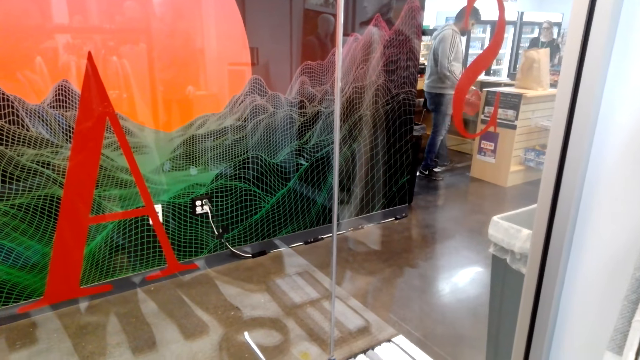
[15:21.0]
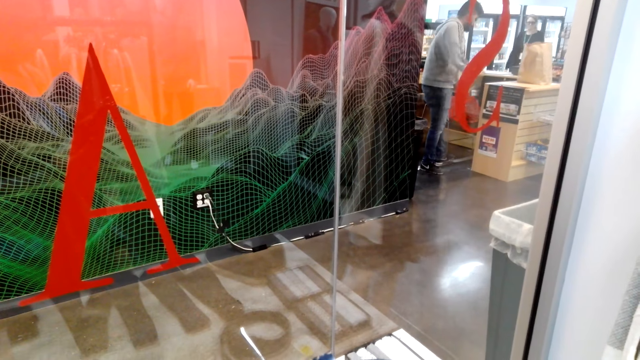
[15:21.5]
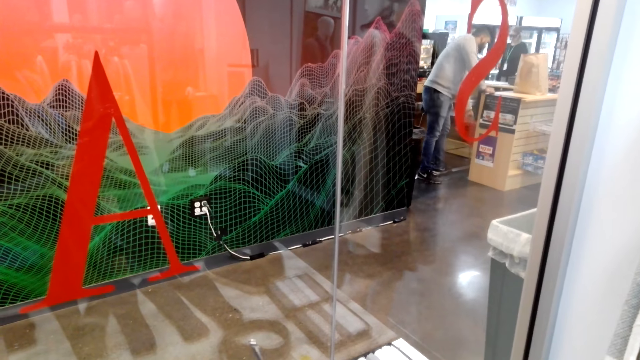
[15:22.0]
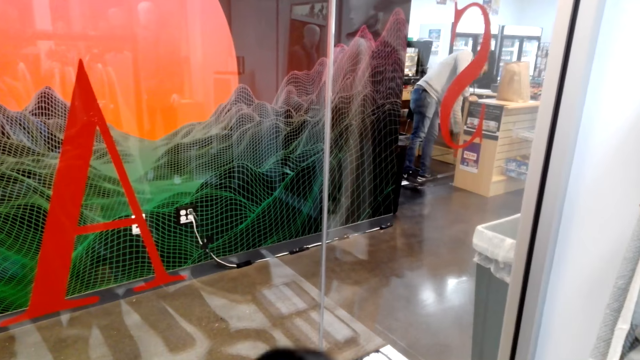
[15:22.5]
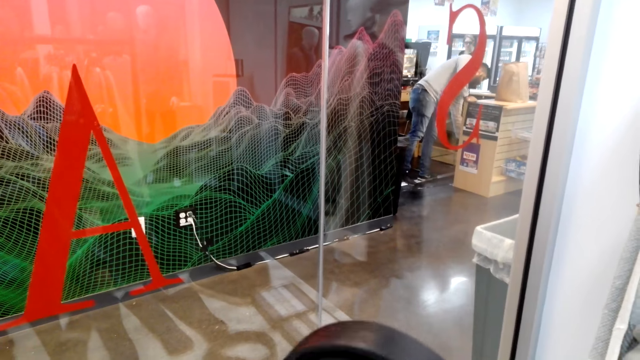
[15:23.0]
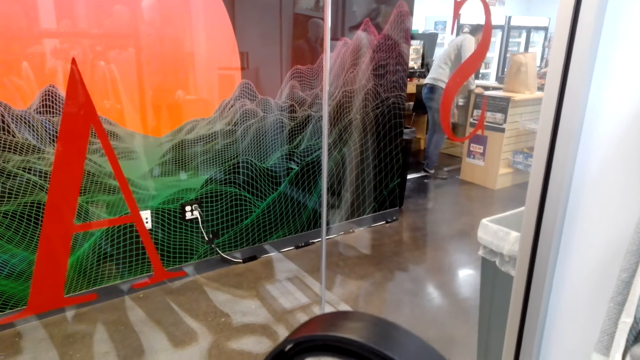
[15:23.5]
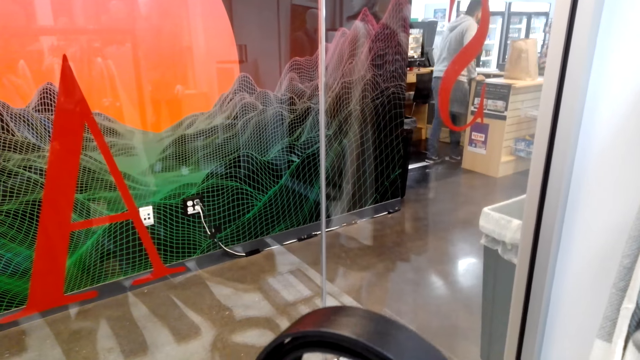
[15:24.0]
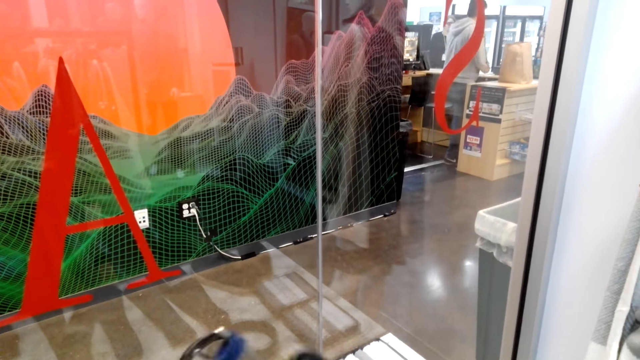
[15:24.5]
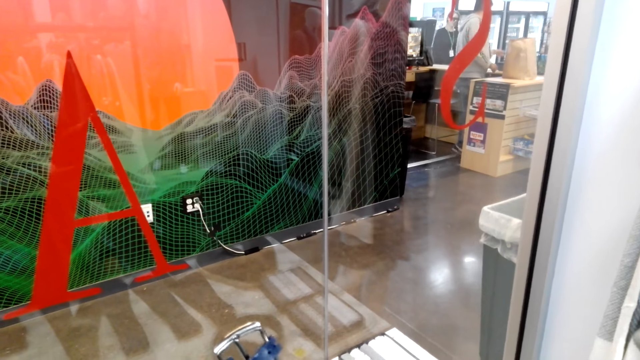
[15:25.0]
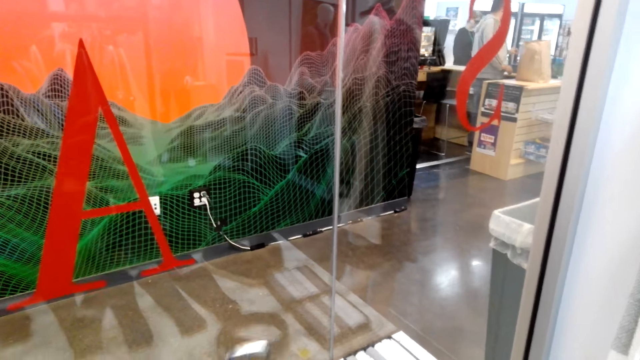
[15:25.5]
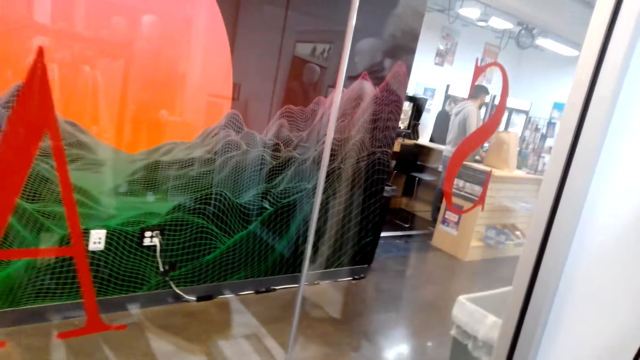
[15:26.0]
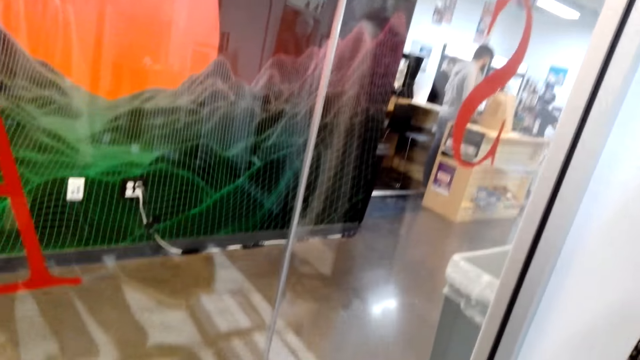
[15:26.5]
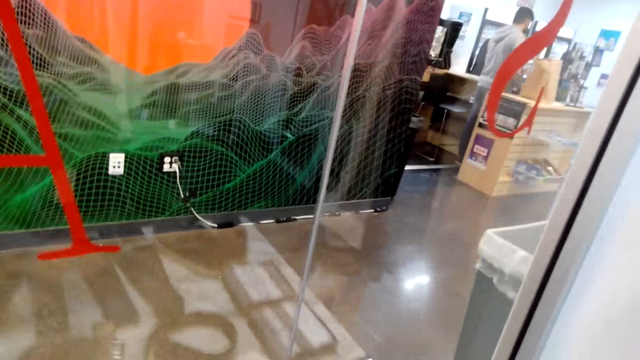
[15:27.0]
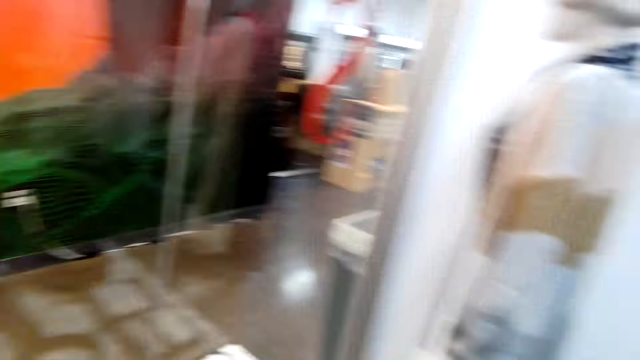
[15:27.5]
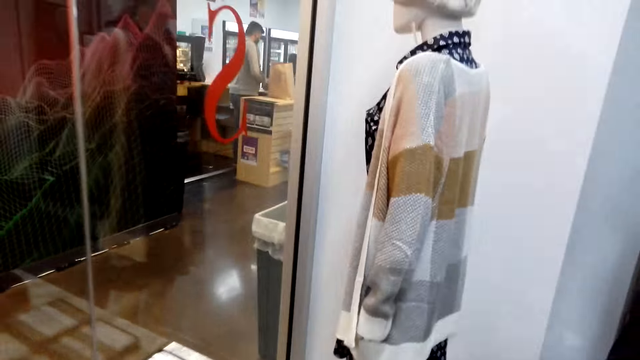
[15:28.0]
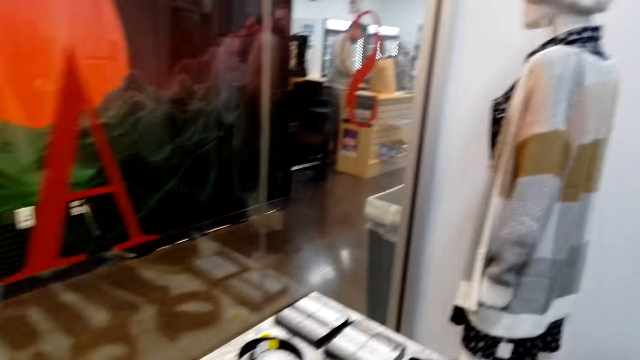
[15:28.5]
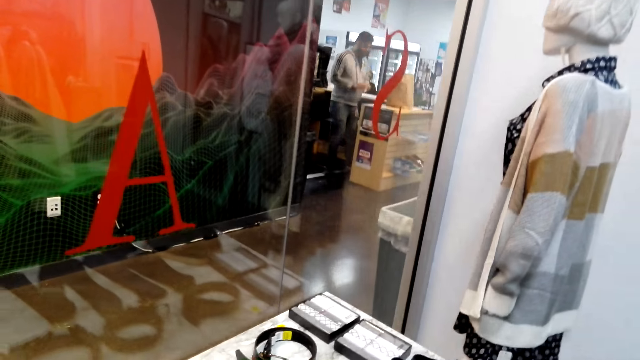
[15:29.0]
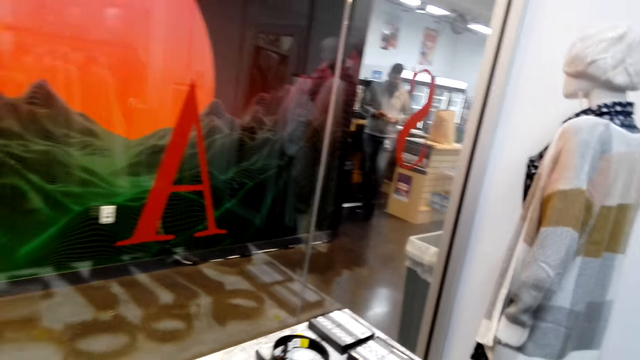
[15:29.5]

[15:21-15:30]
The camera wearer lifts up the belt. They put the belt down. They walk around the shop.

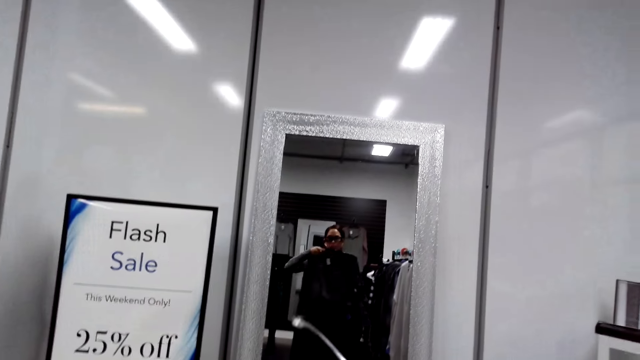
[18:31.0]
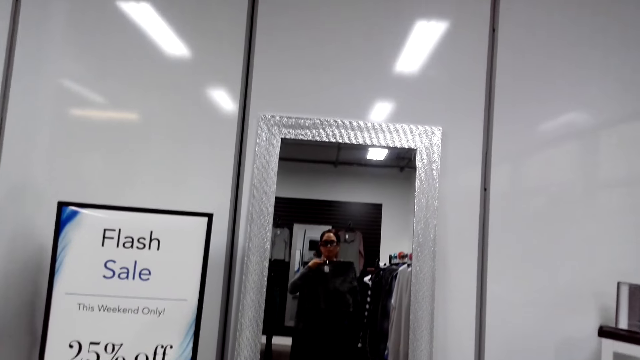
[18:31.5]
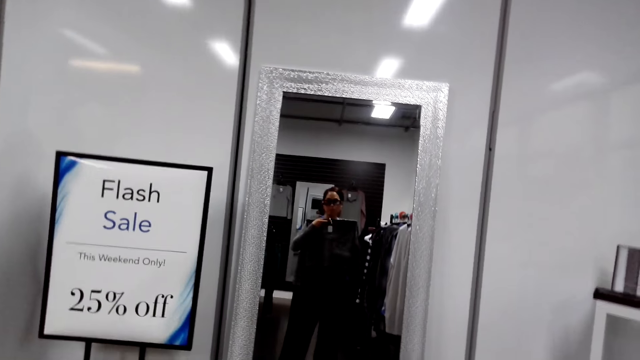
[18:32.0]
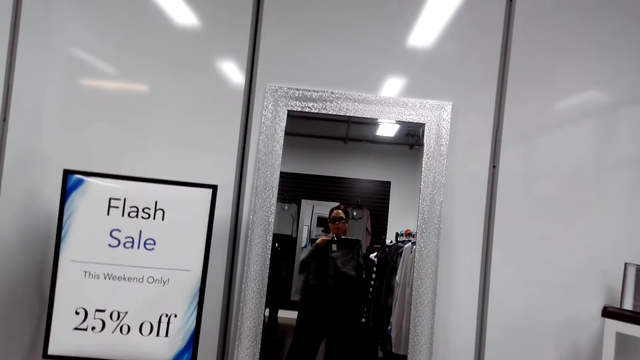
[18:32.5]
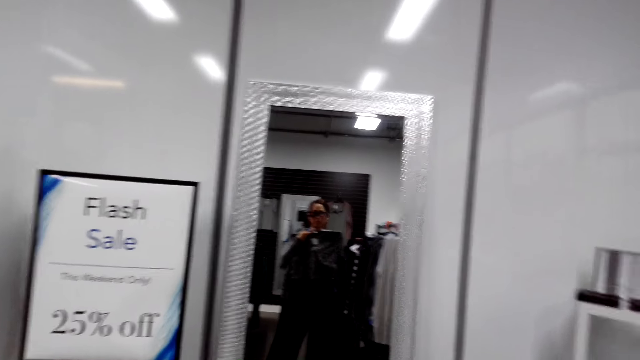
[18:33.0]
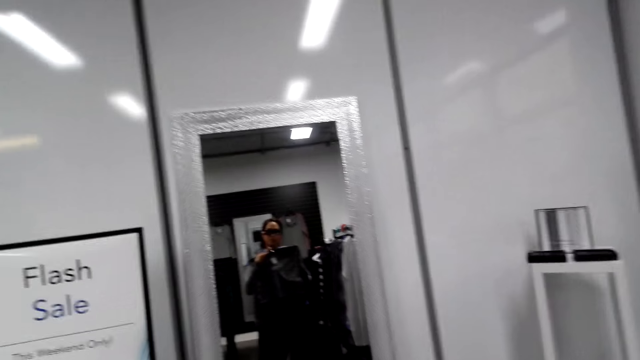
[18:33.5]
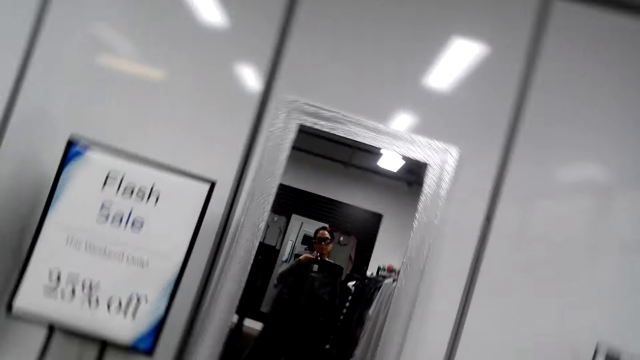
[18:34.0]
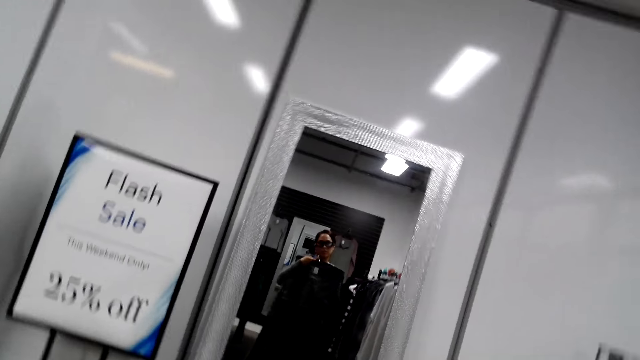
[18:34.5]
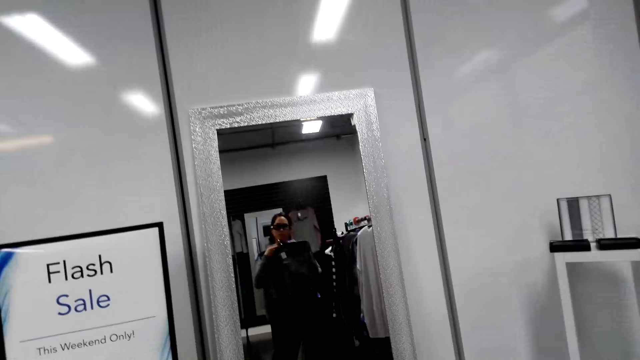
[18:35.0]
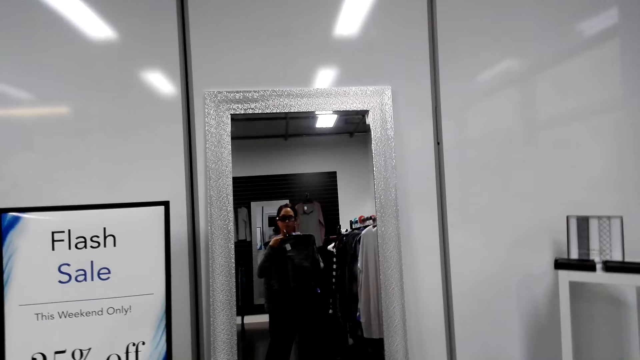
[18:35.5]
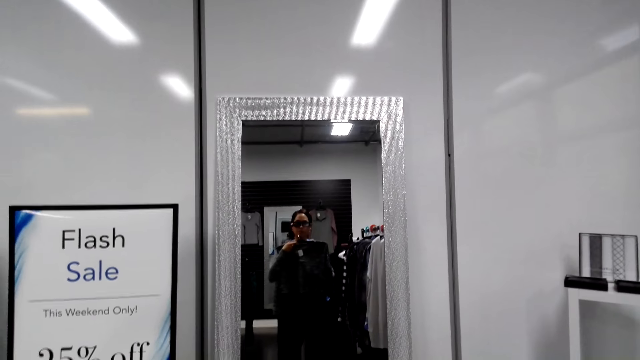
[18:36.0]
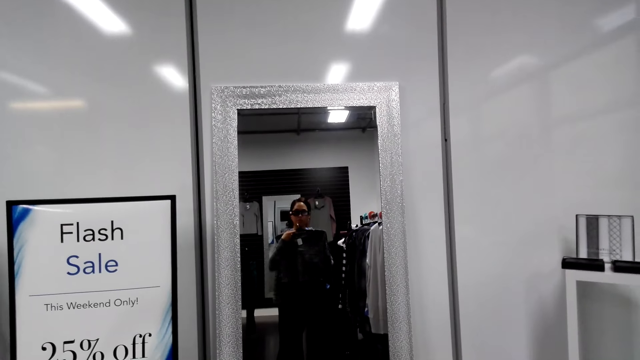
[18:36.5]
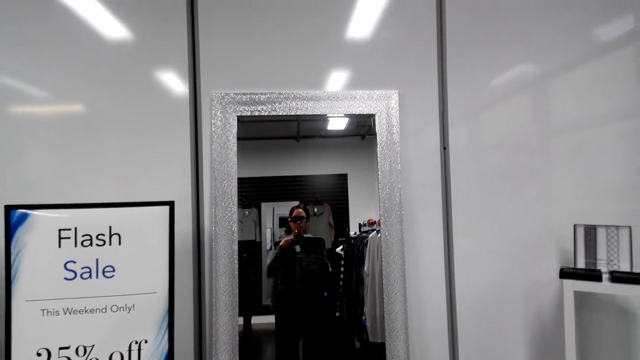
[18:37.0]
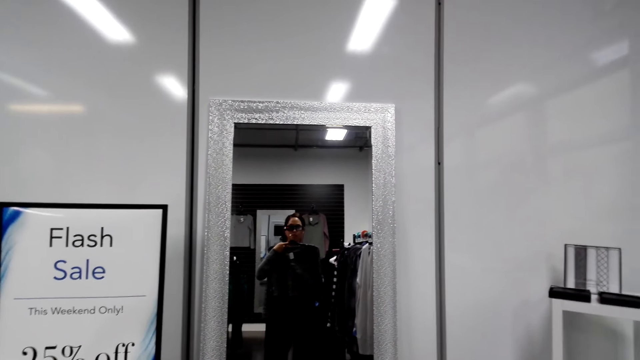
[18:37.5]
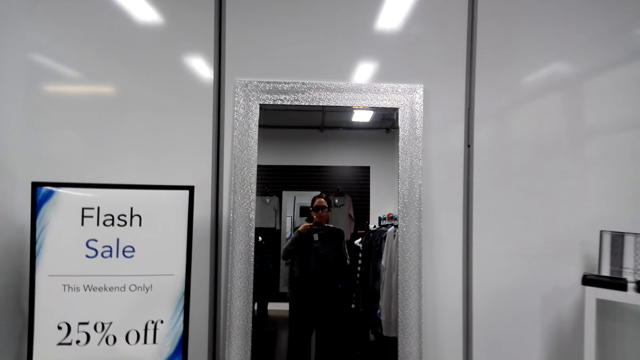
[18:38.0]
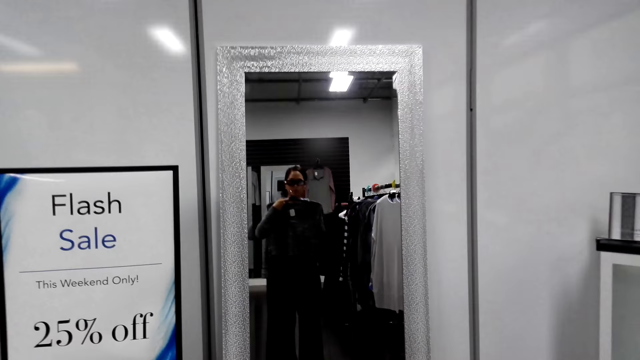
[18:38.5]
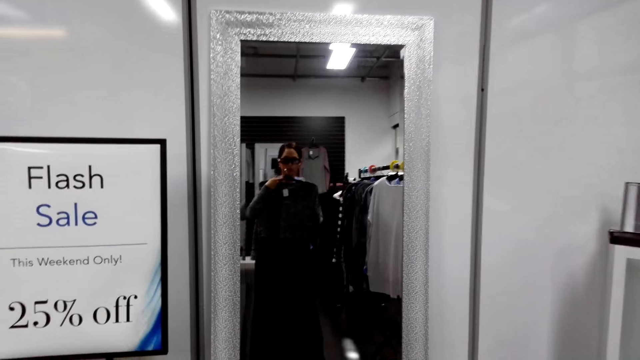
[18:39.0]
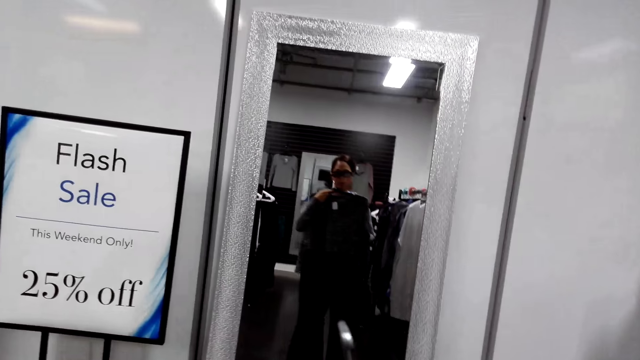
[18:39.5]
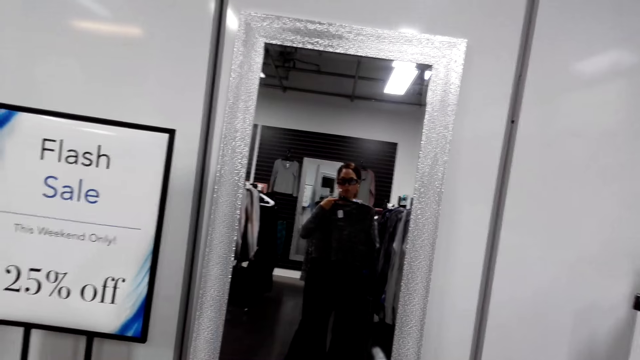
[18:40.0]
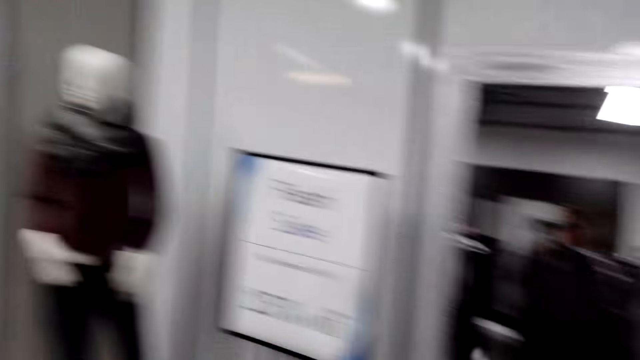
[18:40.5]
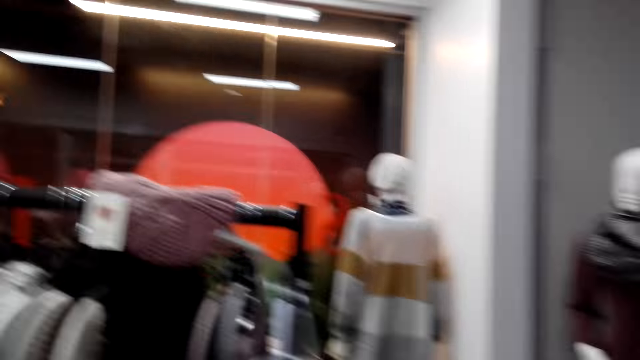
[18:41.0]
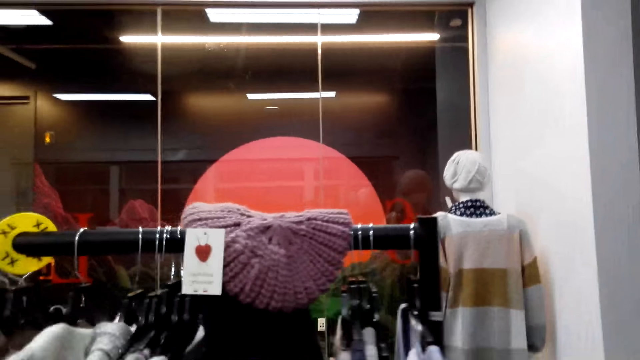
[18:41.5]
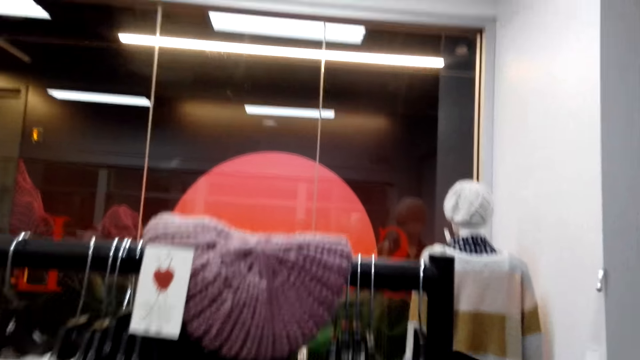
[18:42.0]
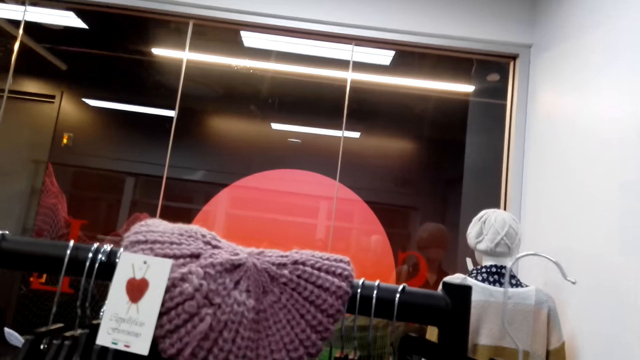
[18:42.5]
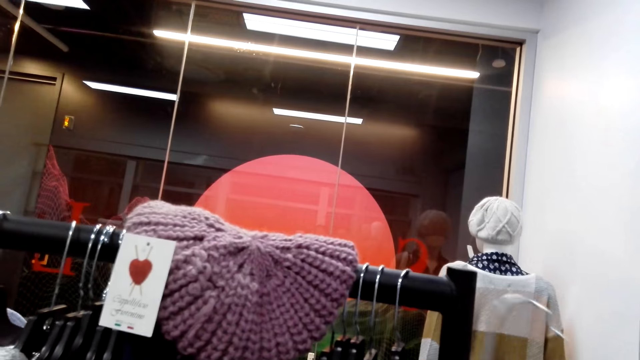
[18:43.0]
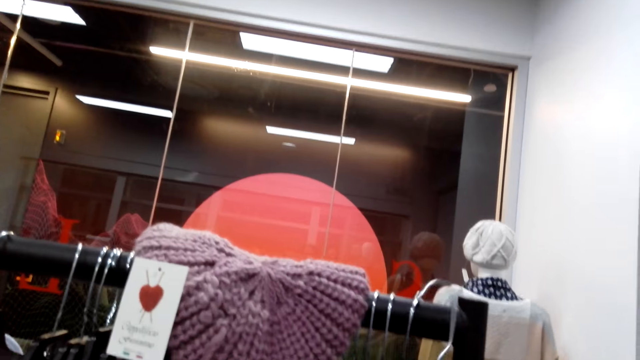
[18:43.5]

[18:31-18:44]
The camera wearer looks at the cloth using a mirror. She tilts her head for a better view. She hangs clothes on the rack.
